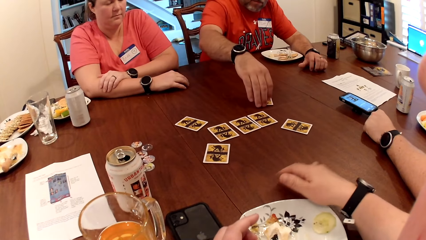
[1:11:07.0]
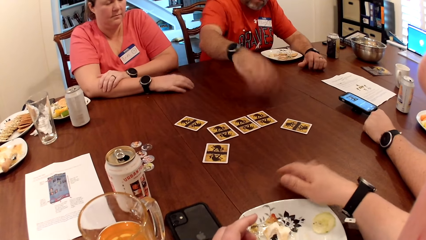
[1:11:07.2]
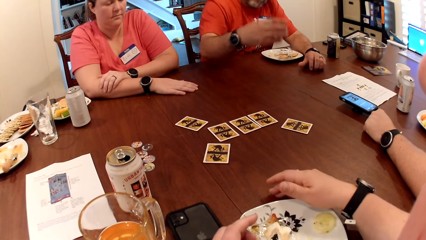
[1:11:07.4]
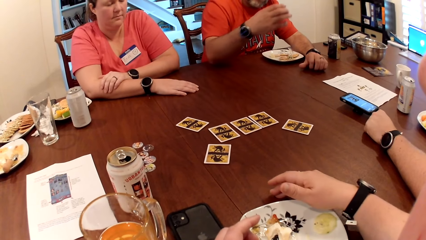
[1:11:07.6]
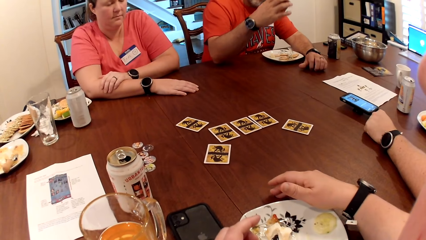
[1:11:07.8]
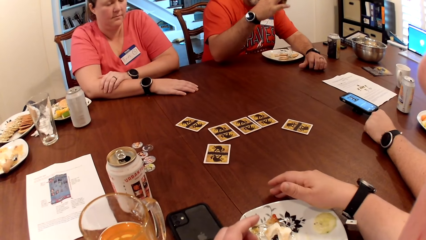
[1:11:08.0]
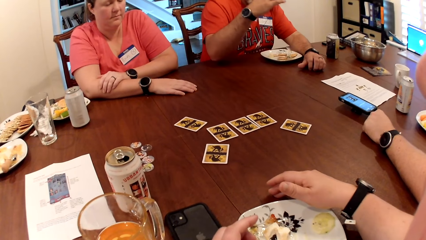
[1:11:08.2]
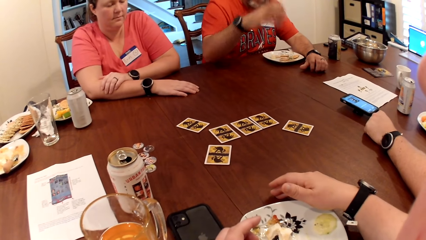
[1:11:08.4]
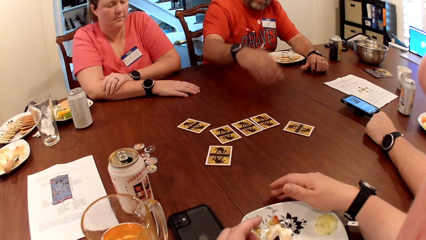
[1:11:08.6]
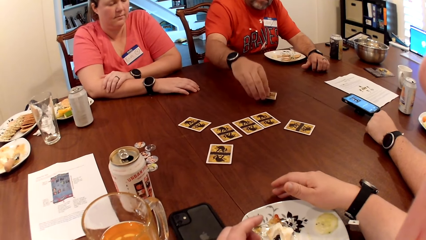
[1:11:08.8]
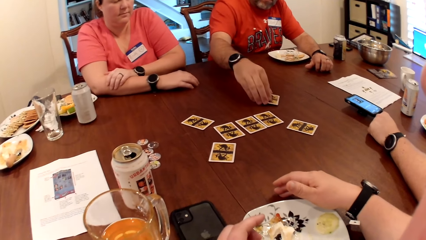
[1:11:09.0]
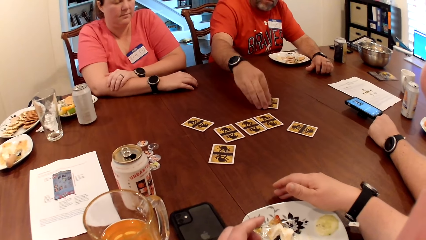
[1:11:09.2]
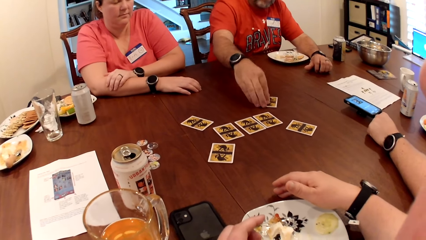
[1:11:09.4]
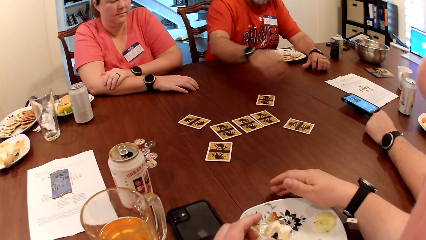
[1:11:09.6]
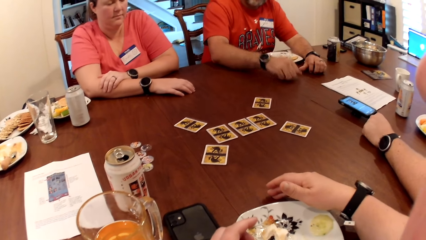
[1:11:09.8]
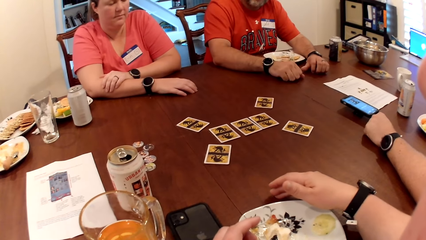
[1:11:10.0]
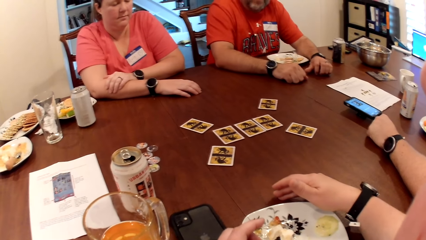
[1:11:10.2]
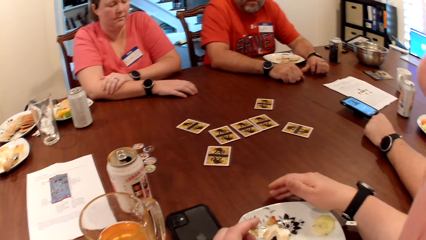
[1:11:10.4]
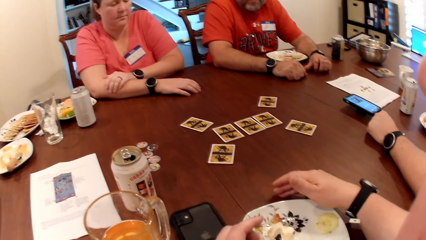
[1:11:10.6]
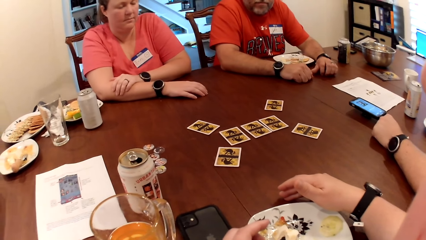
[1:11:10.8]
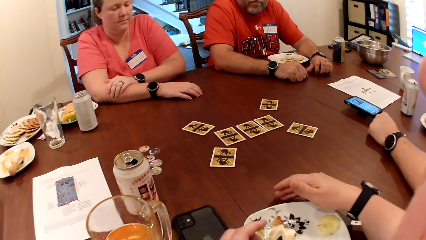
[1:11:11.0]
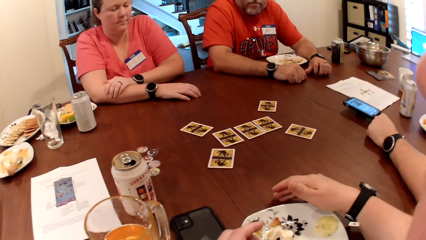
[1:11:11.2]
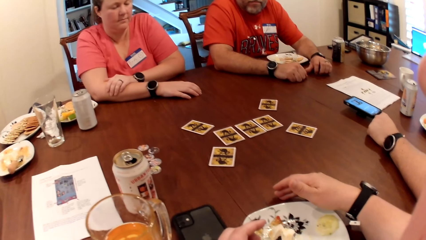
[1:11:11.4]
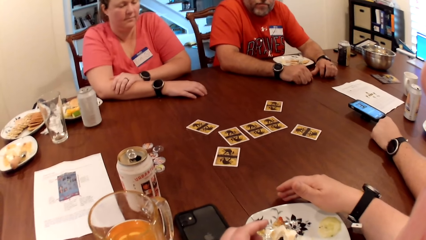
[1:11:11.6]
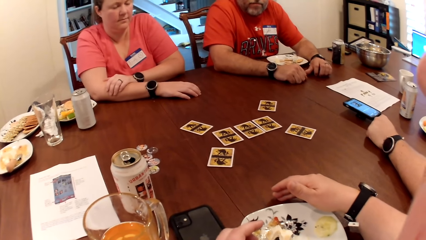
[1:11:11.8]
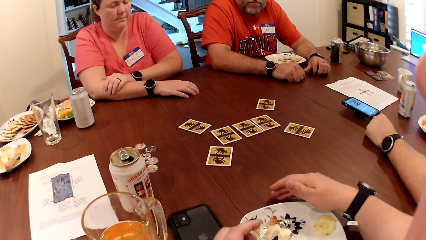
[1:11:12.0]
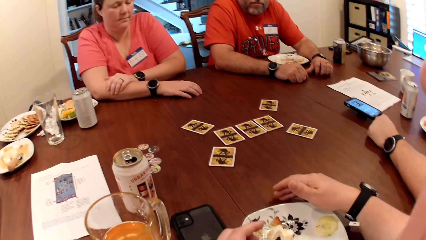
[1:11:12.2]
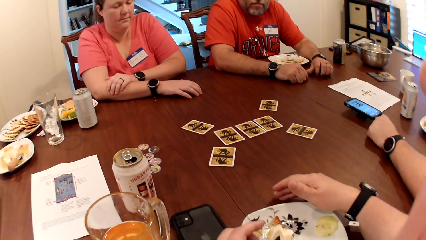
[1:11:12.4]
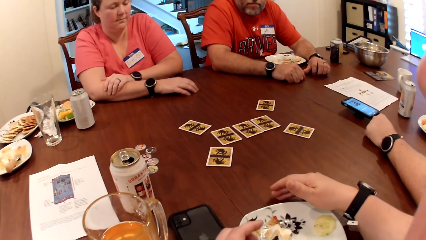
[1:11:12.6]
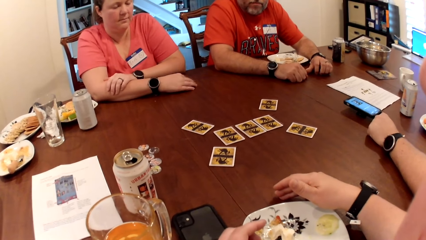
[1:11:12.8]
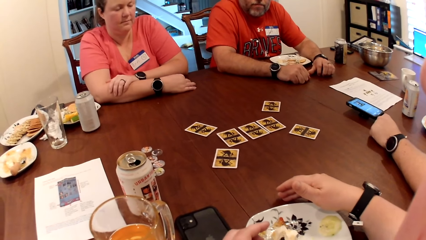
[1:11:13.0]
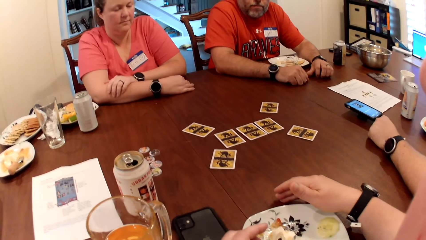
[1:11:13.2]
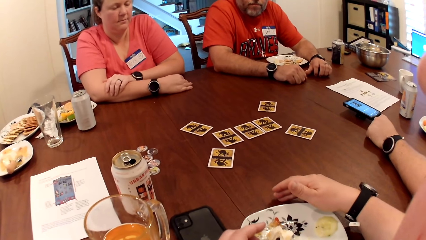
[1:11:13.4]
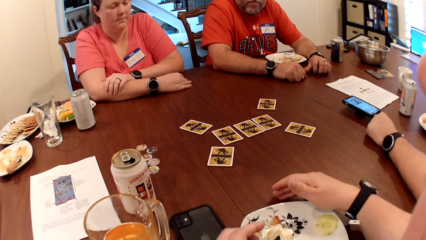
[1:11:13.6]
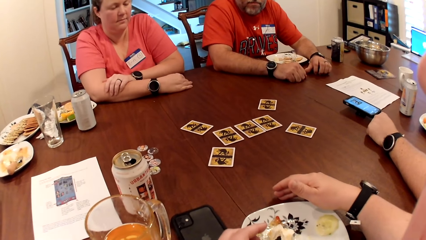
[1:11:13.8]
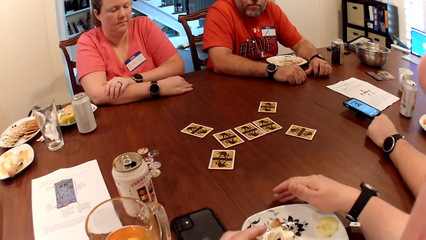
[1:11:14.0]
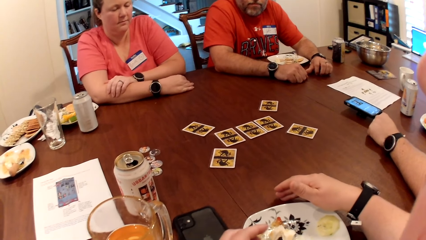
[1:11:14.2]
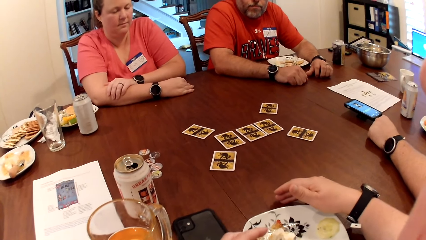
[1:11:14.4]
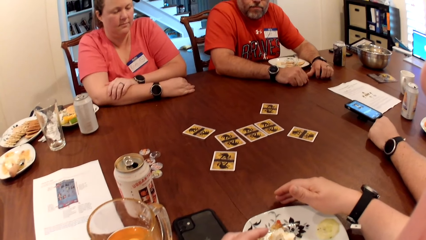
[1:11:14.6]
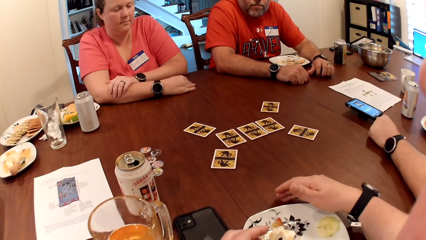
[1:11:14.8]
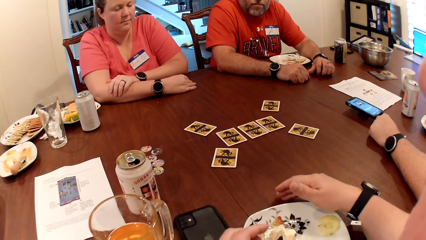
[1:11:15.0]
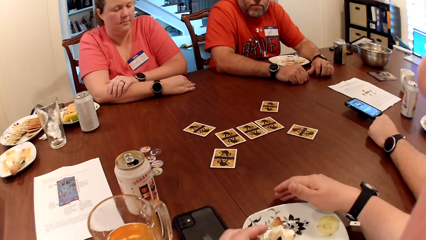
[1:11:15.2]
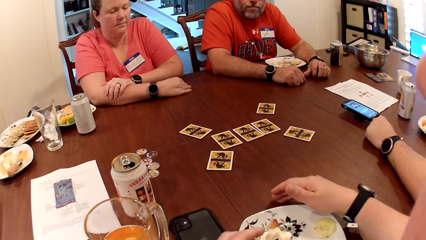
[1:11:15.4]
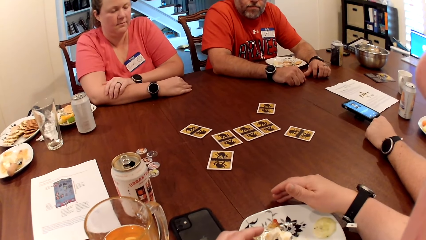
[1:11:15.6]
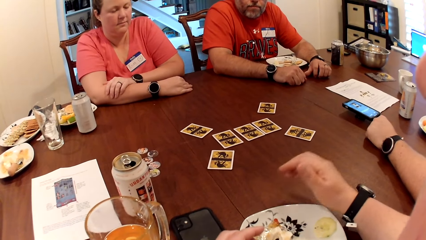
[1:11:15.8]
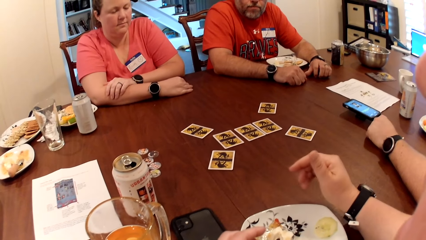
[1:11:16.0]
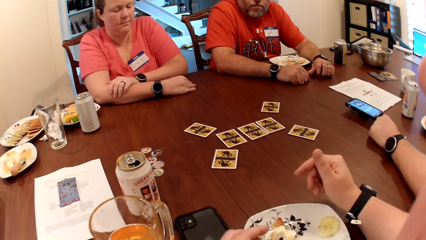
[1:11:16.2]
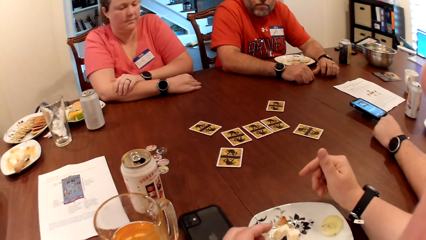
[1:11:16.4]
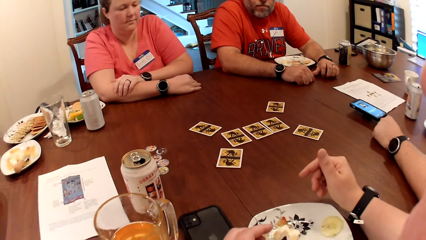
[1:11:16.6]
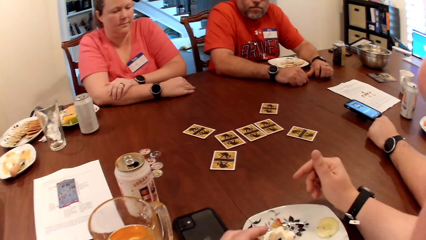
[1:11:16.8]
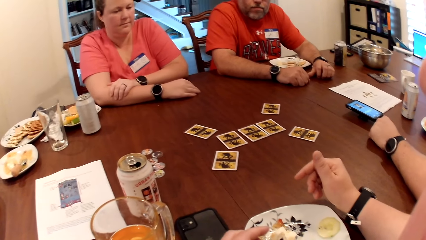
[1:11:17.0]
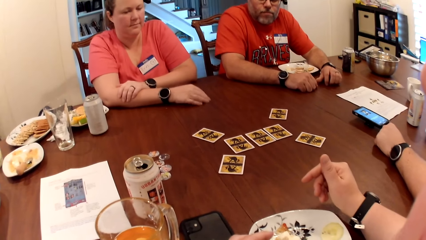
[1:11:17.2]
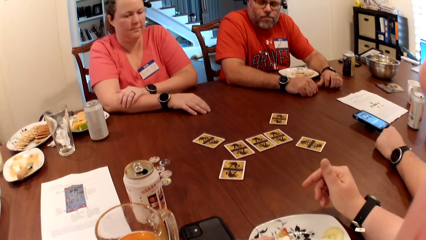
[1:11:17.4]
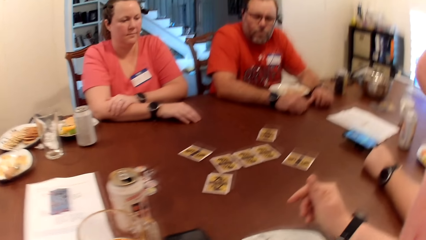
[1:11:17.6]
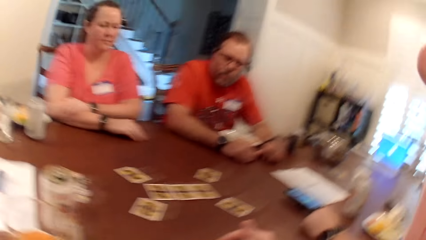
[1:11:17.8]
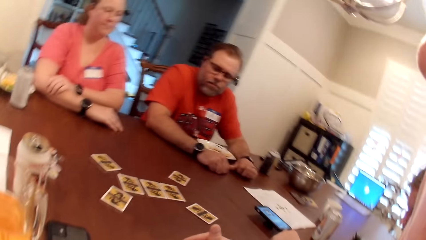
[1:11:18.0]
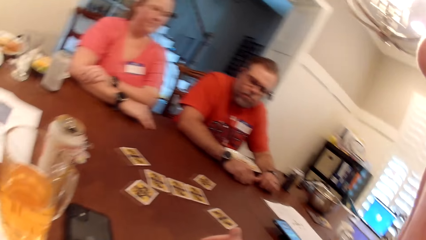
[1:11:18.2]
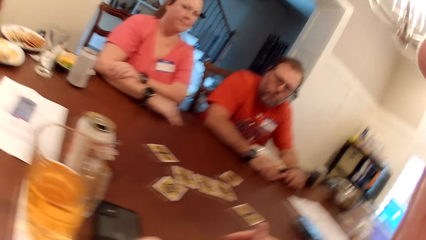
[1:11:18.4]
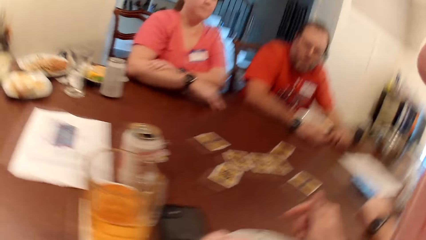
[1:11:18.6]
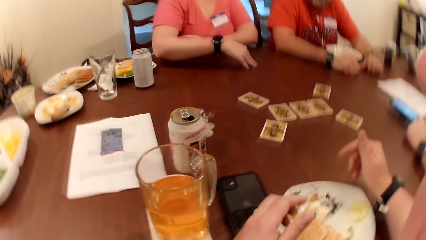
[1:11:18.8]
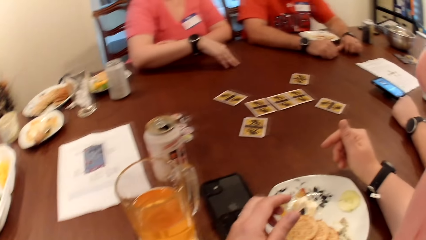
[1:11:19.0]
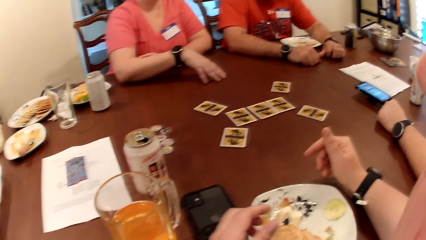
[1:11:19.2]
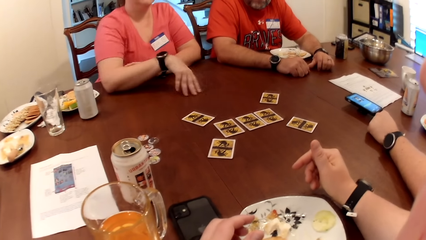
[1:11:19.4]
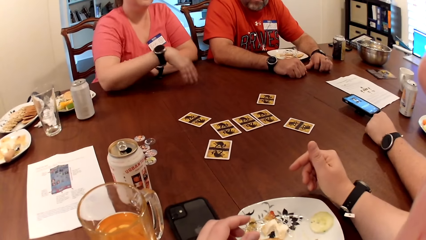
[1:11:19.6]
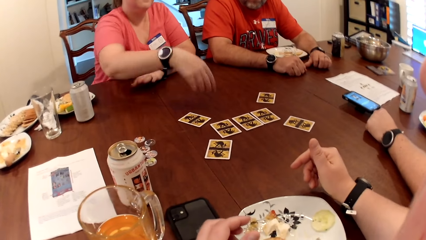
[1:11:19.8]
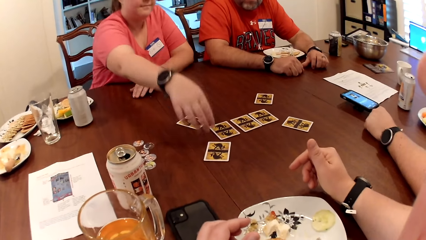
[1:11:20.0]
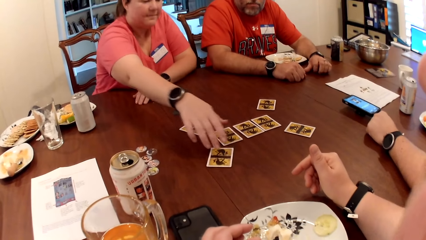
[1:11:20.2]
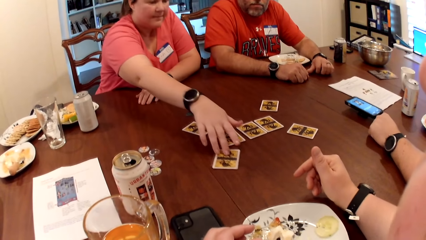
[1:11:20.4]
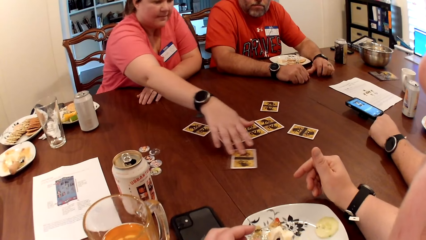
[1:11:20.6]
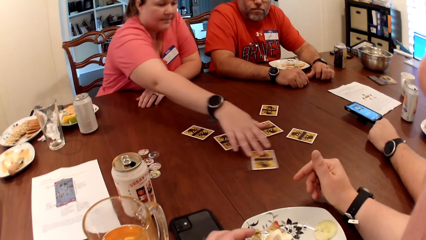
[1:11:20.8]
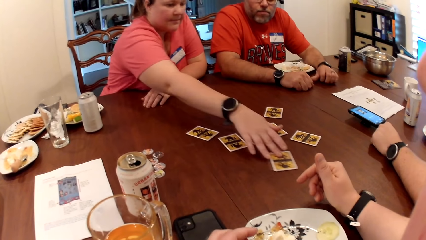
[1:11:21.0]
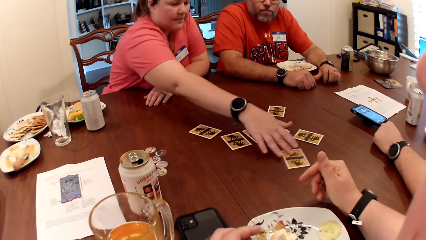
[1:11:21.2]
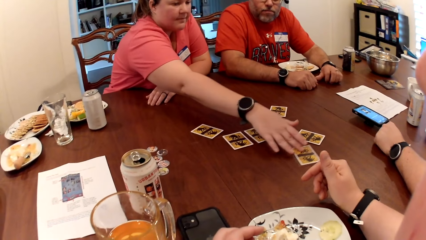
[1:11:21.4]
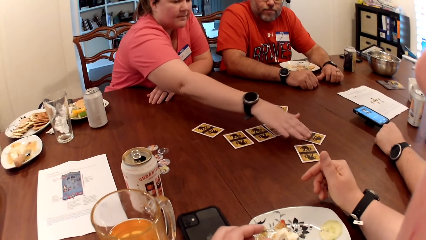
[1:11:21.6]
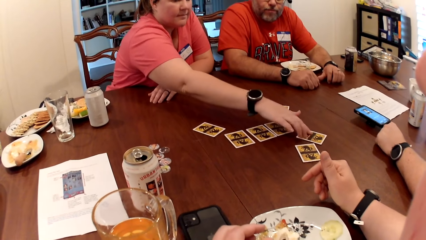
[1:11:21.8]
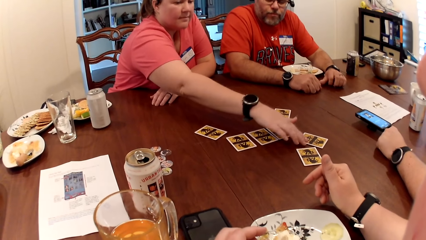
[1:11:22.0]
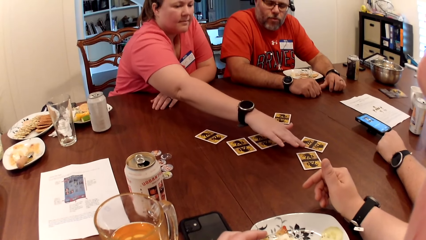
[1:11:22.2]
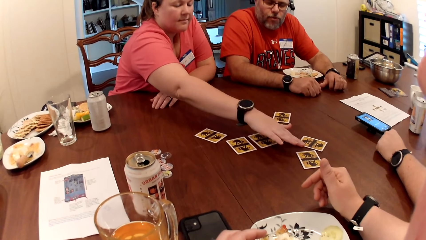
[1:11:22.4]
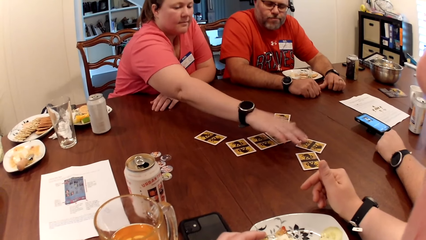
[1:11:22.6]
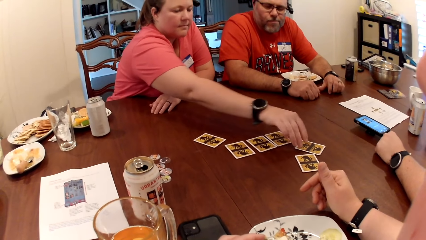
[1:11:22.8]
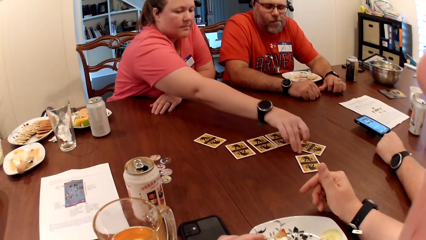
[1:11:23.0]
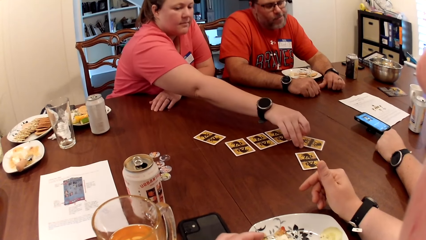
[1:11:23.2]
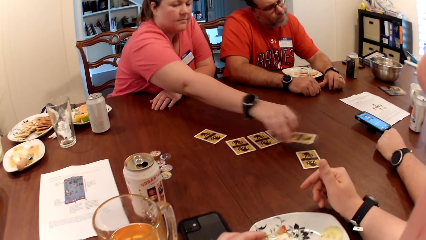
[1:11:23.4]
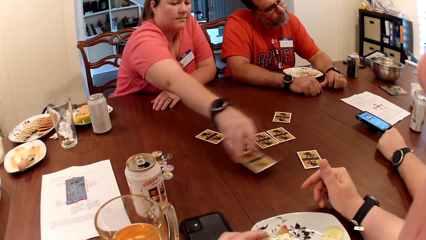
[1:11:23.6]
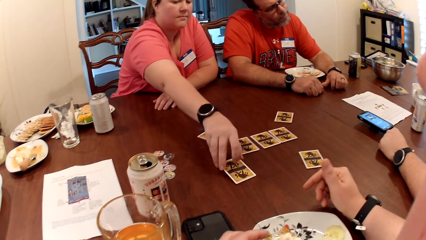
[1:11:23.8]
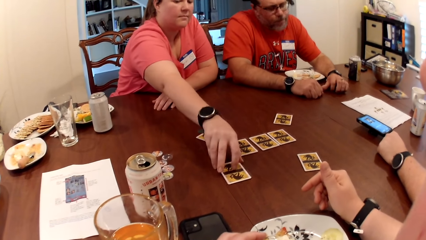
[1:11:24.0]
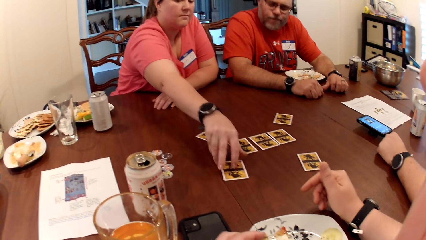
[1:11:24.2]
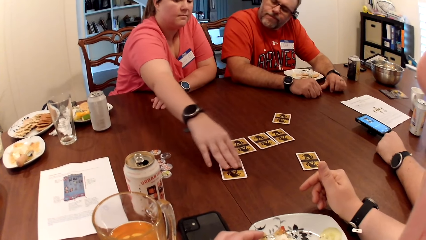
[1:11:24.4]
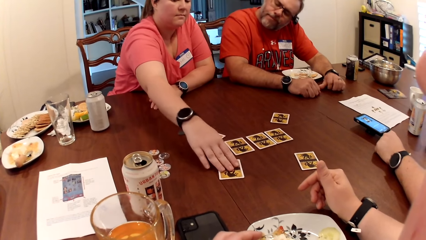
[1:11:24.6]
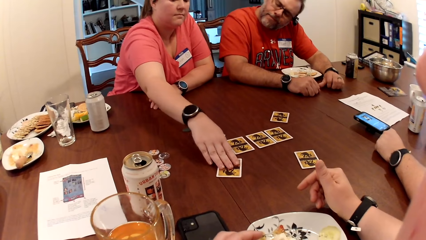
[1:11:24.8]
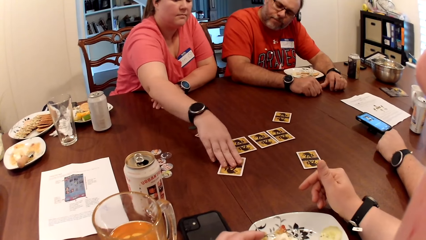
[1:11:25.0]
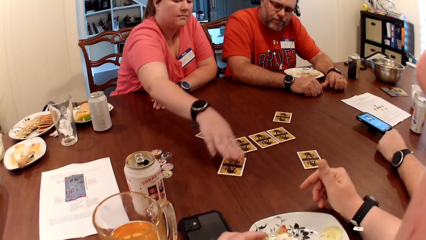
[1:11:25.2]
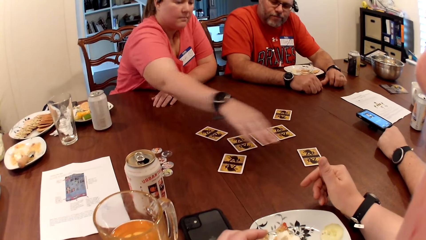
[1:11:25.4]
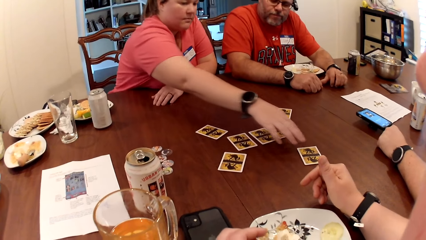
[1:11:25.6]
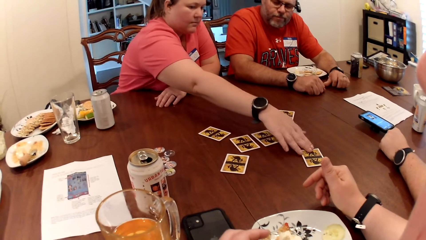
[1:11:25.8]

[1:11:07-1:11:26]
A man picks the card from the table with his right hand and drops the card on the table with his right hand. A woman moves the card on the table with her right hand. The woman picks the card from the table with her right hand and drops the card on the table with her right hand. The woman adjusts the card on the table with her right hand.
